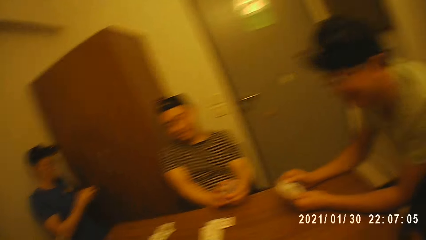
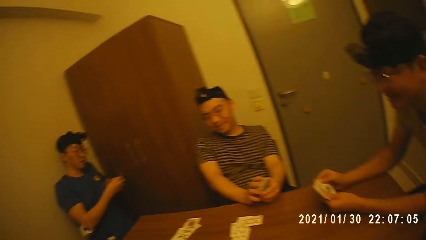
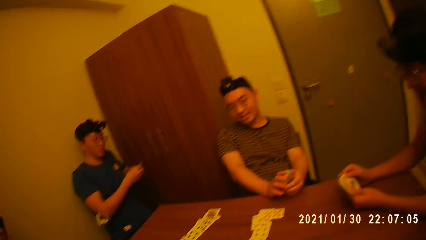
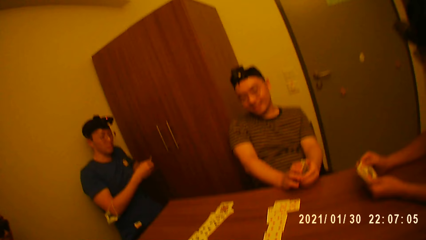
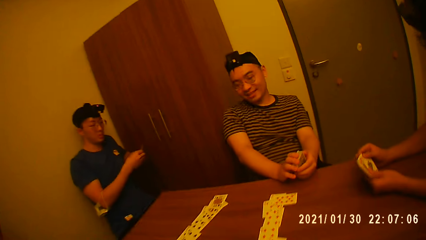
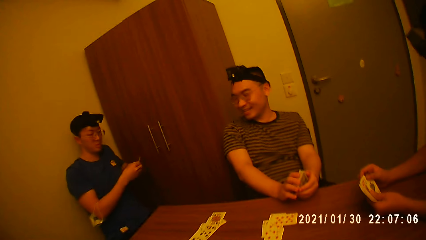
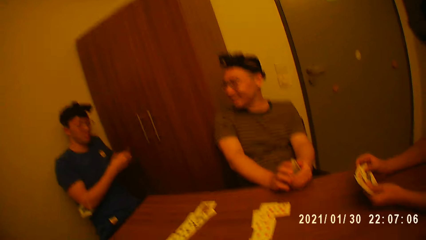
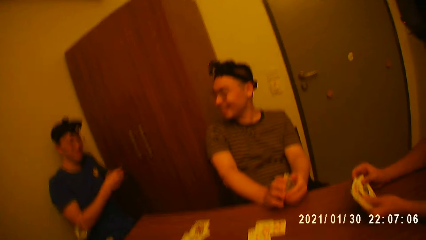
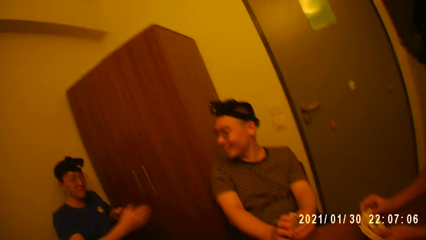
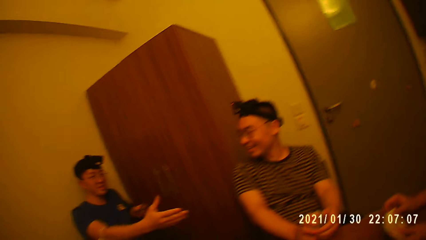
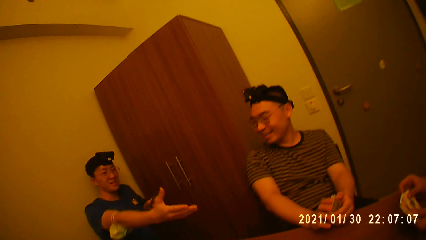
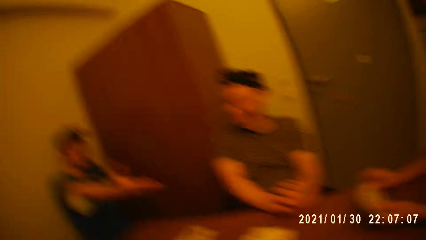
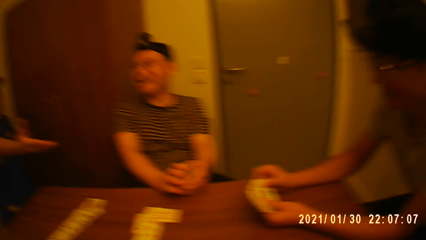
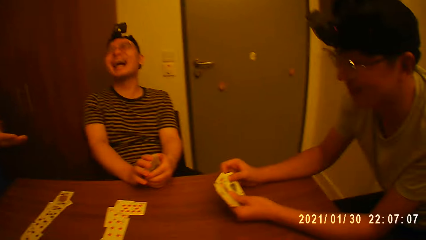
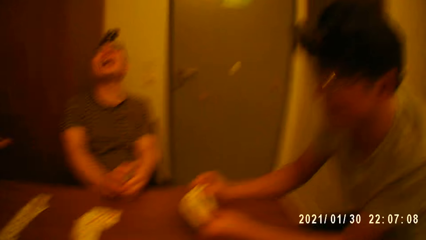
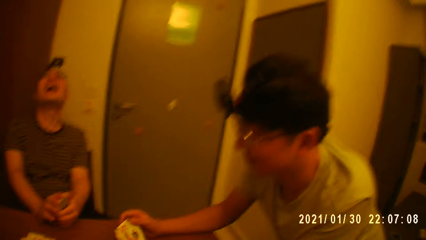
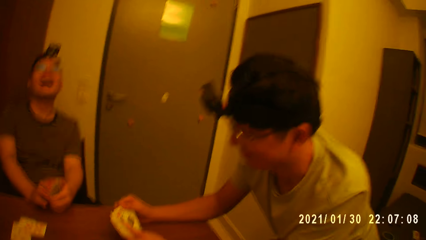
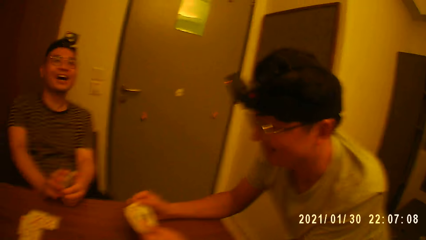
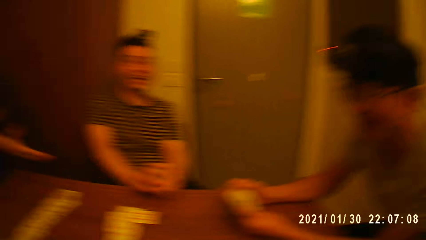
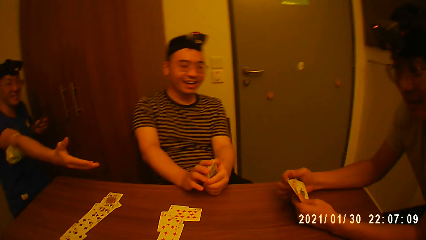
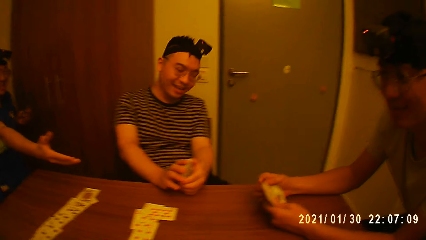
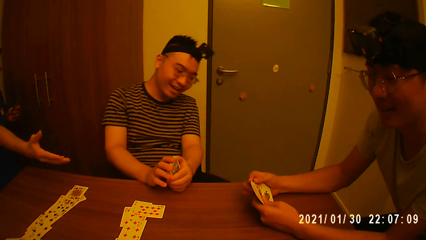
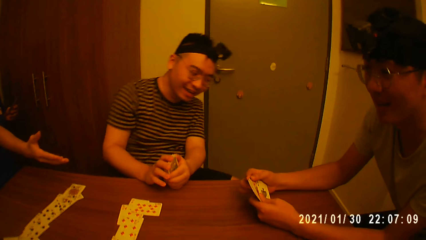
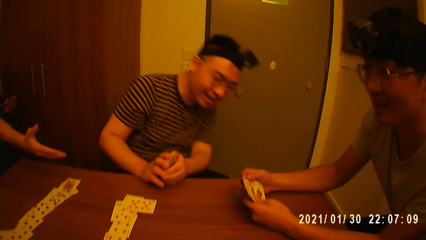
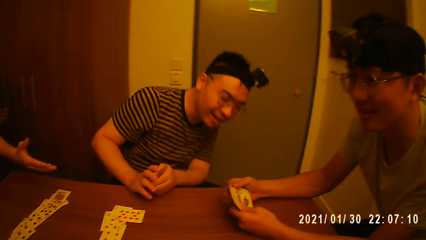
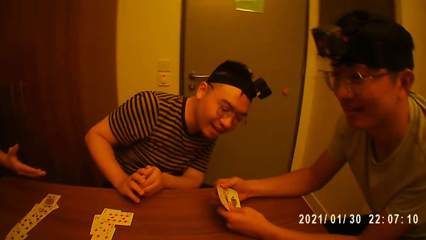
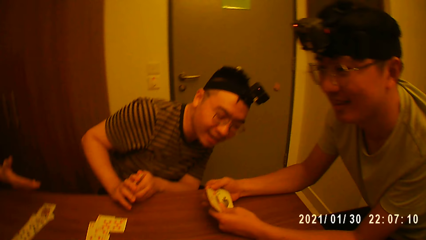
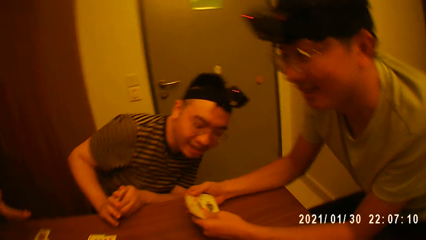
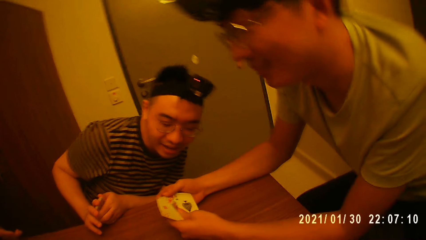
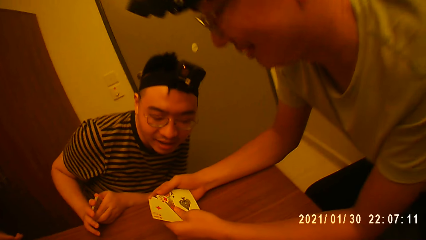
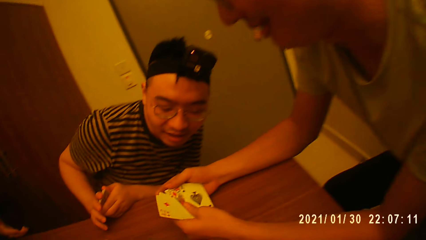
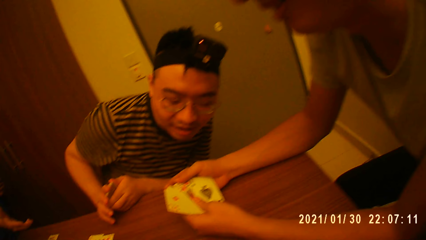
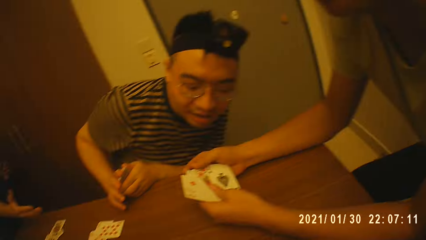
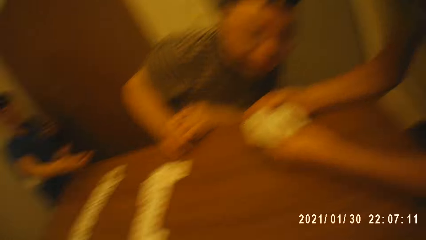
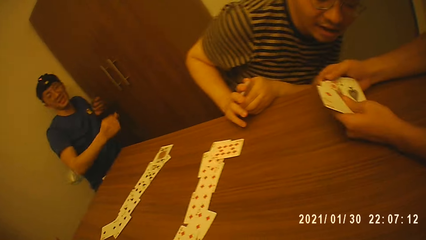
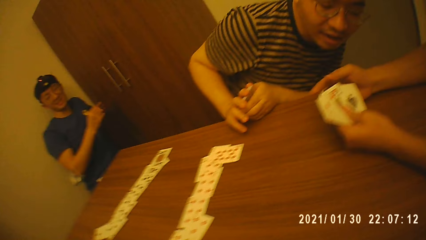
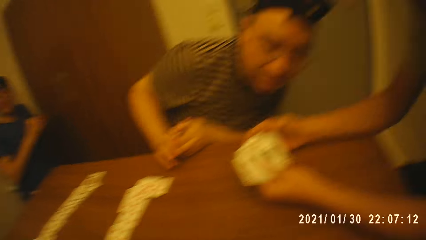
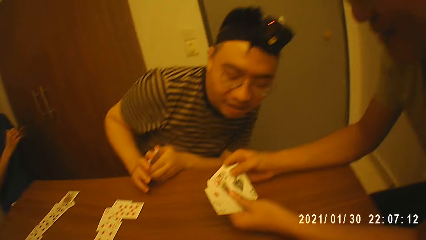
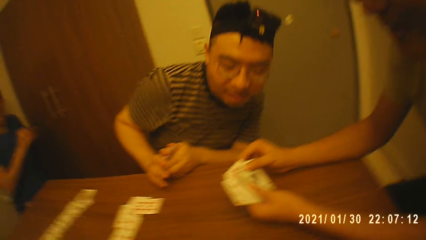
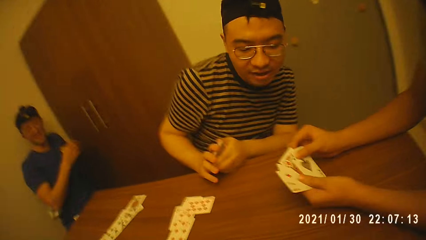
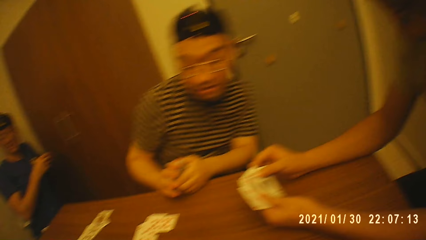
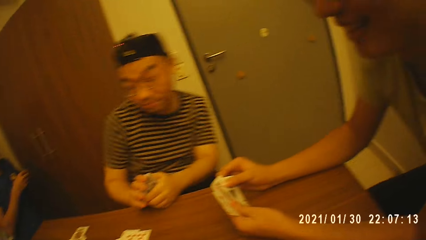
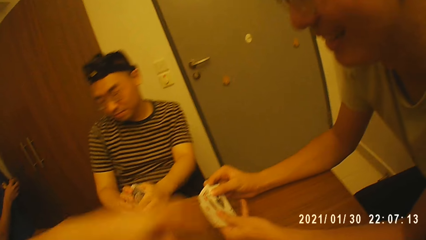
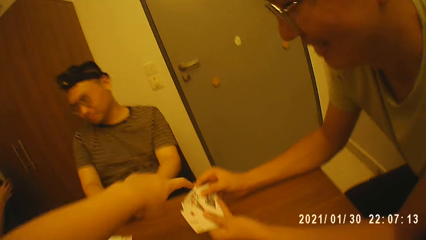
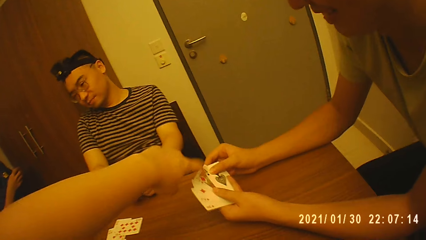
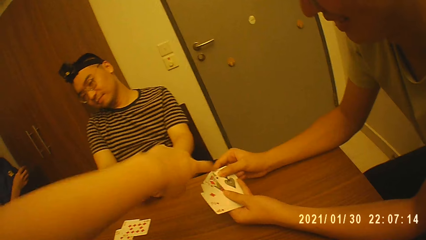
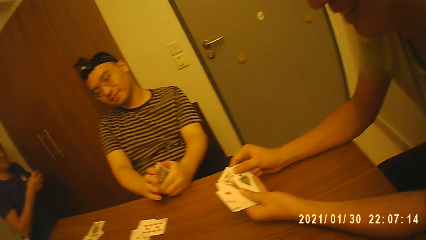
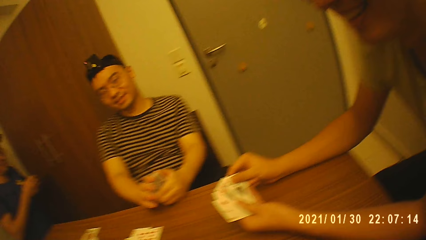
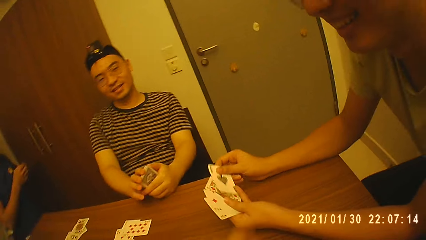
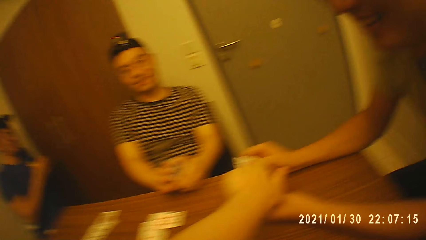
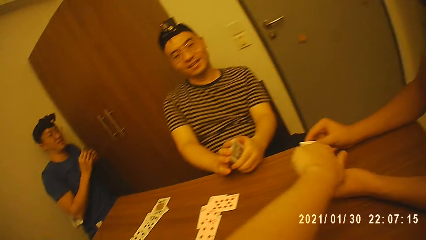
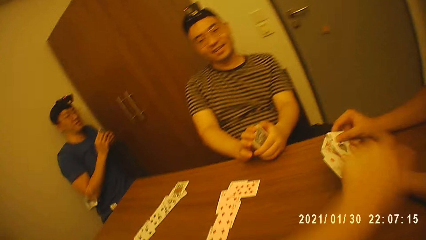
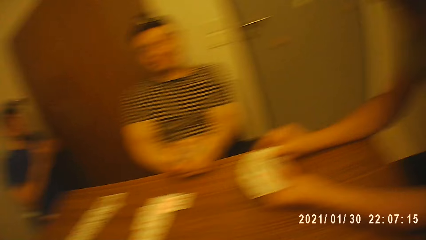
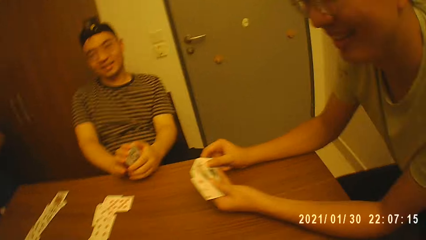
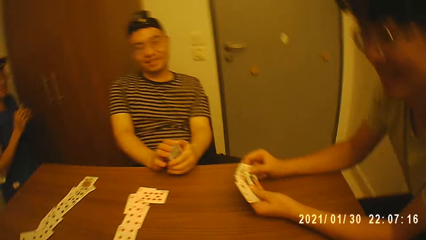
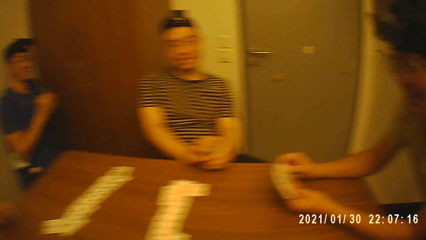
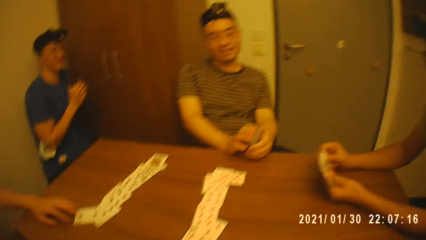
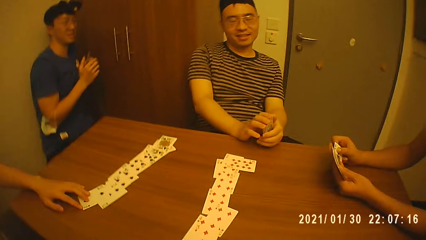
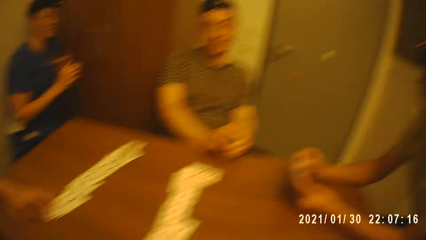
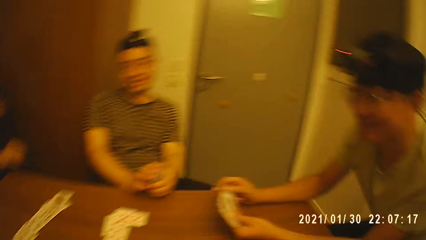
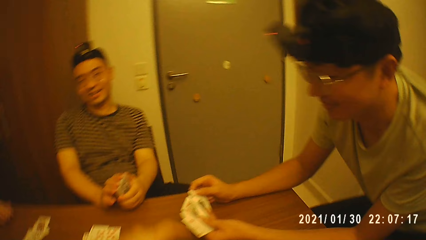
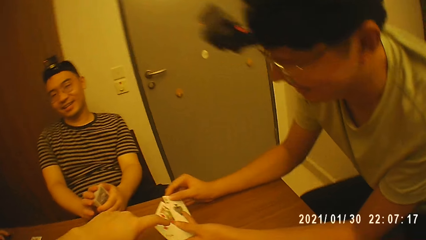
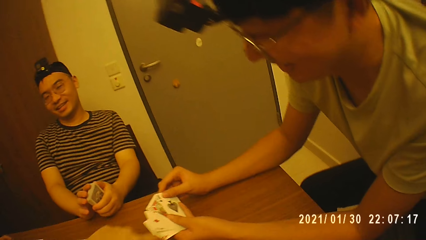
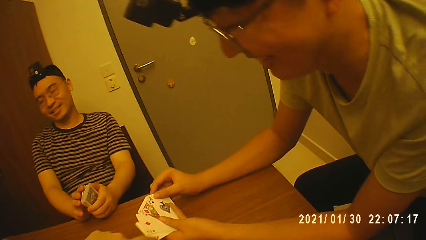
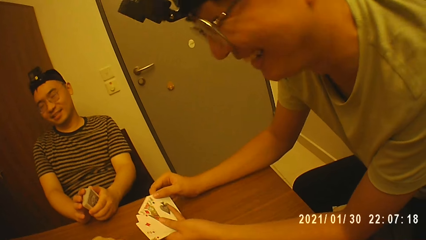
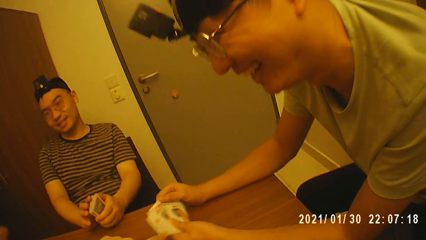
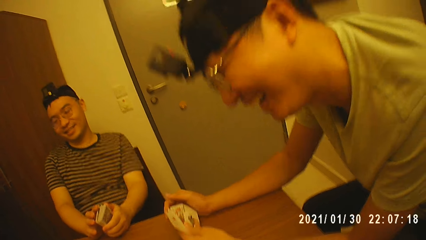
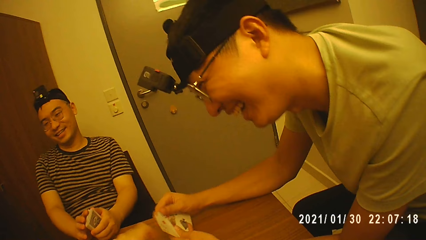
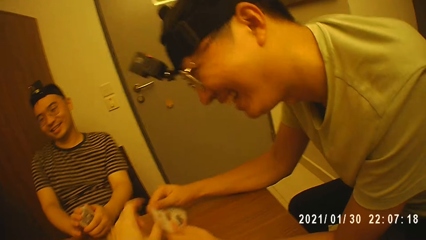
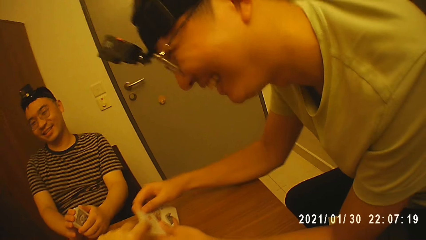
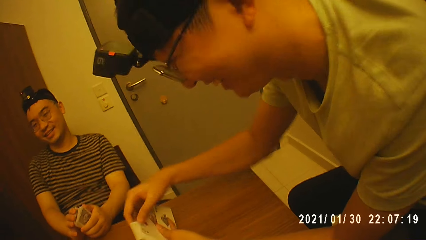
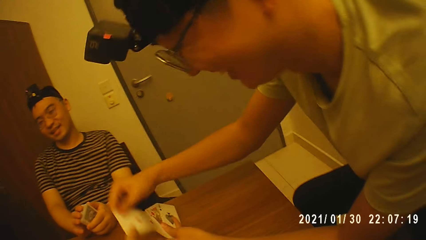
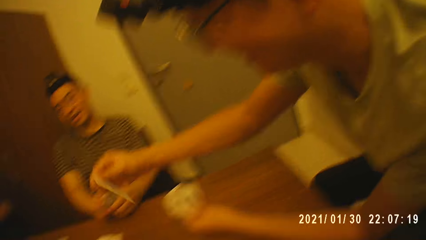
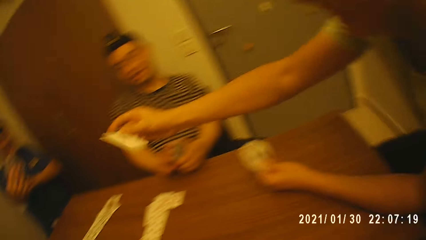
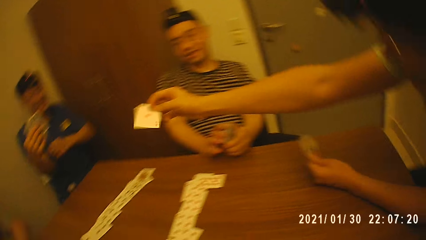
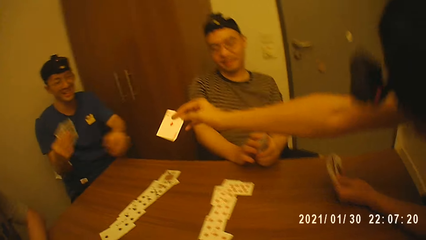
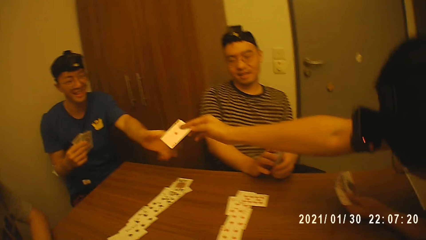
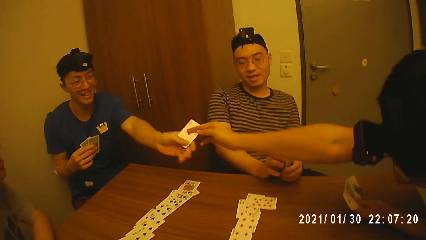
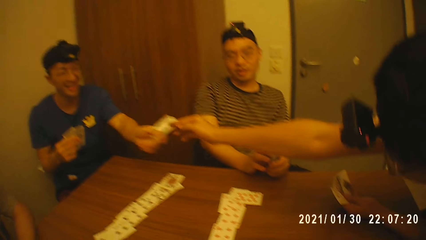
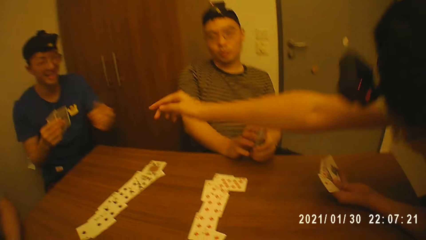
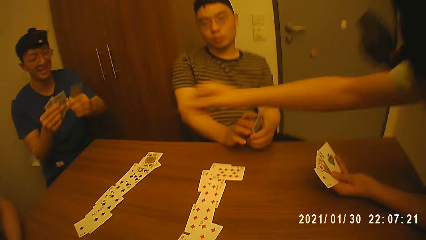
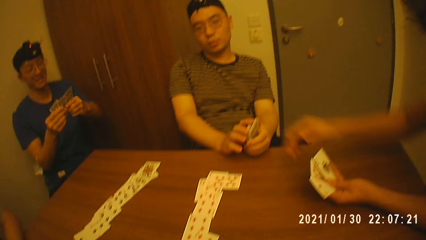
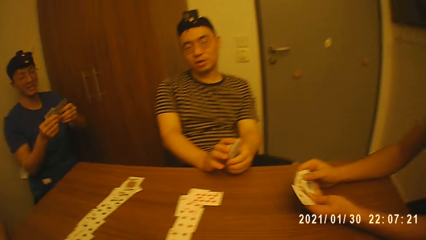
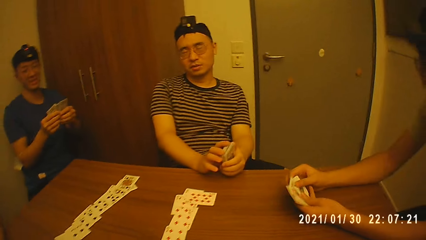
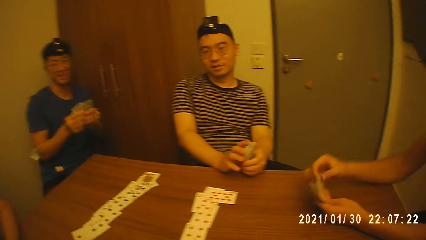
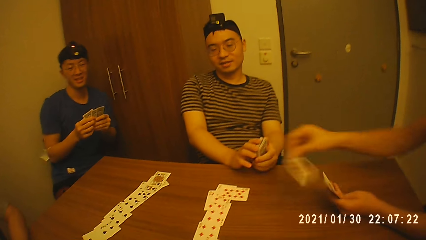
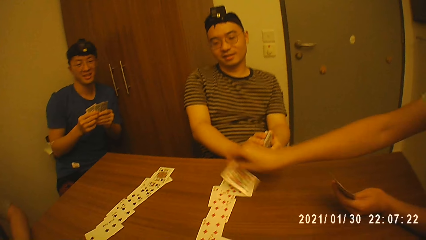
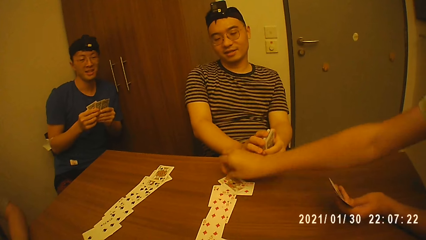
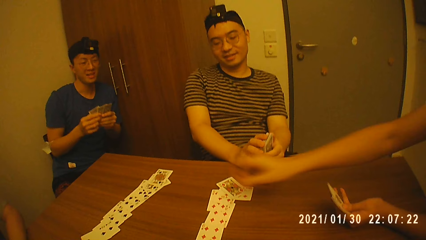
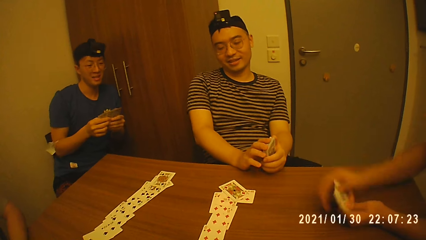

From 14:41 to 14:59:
A man stares at another man's poker cards. The camera wearer interacts with the other man. They point at the other man's poker cards. The other man gives a third man a poker card. The other man interacts with the third man. The other man places another poker card on the table with his right hand.
